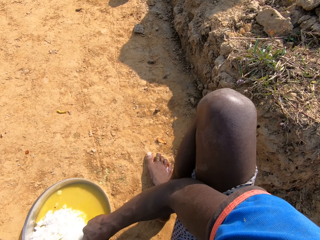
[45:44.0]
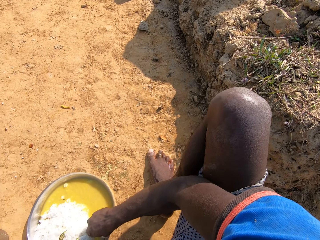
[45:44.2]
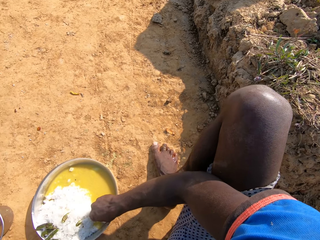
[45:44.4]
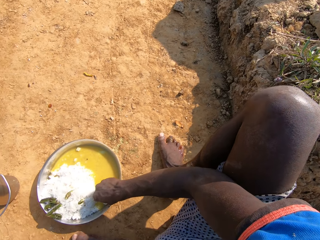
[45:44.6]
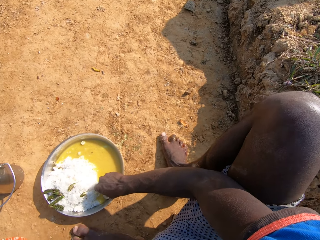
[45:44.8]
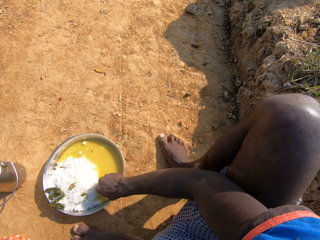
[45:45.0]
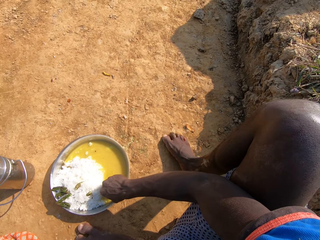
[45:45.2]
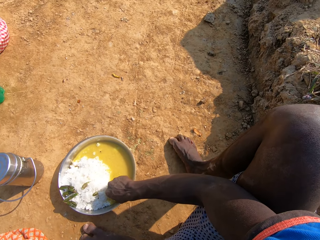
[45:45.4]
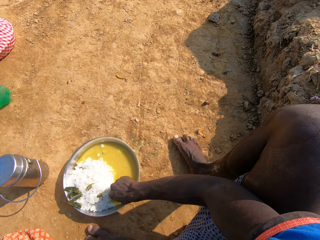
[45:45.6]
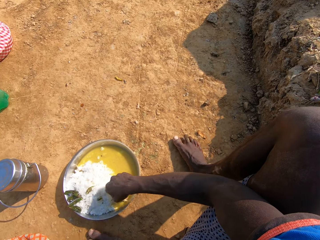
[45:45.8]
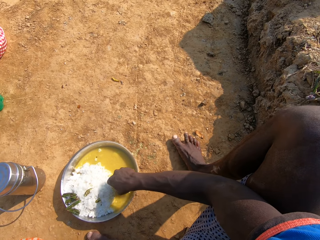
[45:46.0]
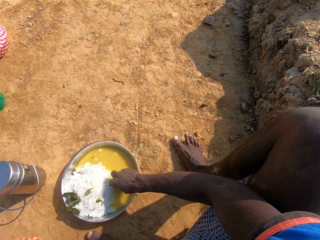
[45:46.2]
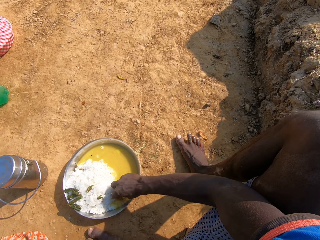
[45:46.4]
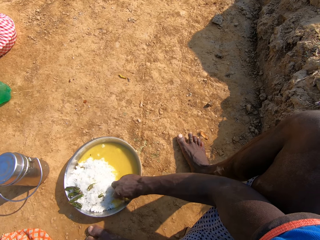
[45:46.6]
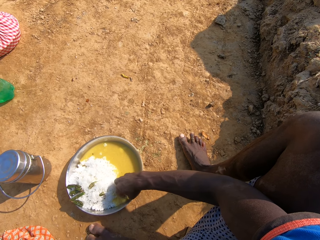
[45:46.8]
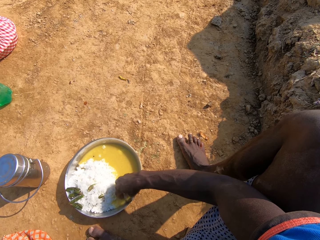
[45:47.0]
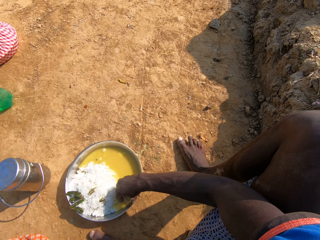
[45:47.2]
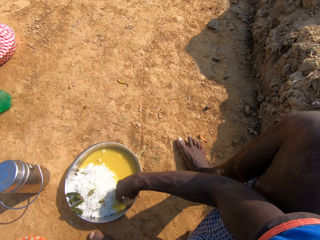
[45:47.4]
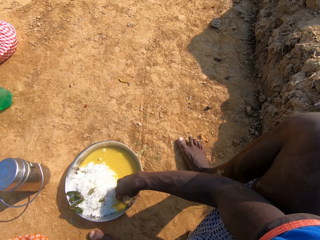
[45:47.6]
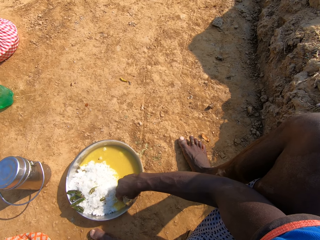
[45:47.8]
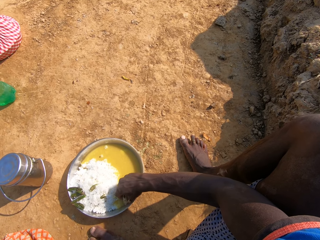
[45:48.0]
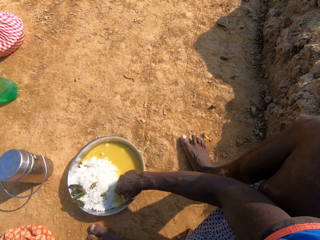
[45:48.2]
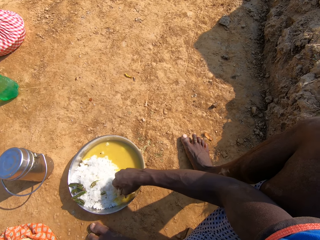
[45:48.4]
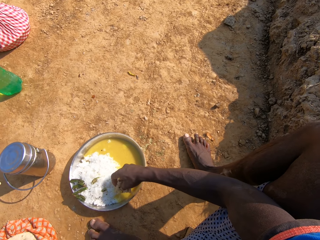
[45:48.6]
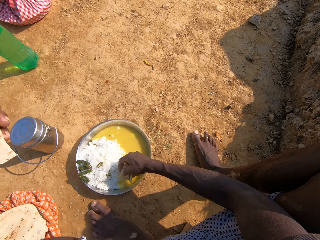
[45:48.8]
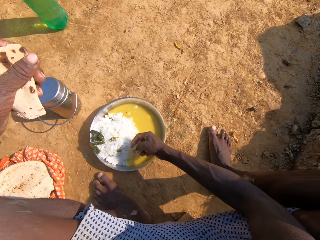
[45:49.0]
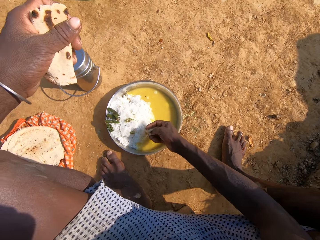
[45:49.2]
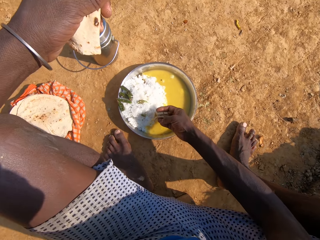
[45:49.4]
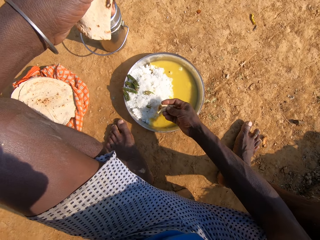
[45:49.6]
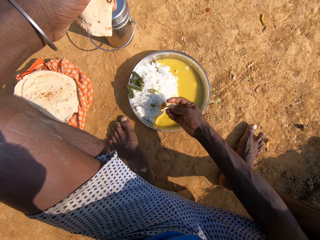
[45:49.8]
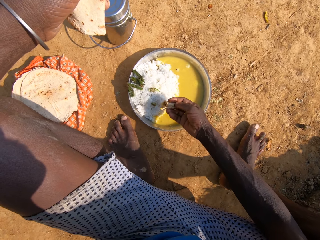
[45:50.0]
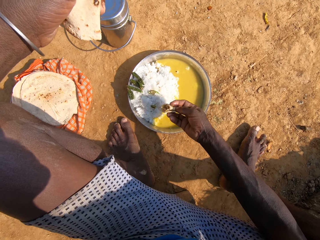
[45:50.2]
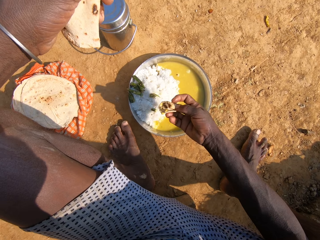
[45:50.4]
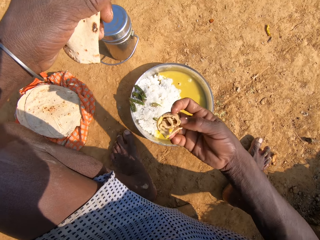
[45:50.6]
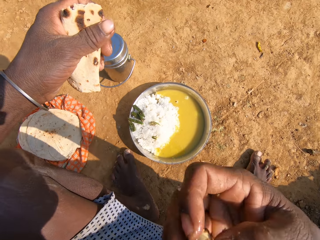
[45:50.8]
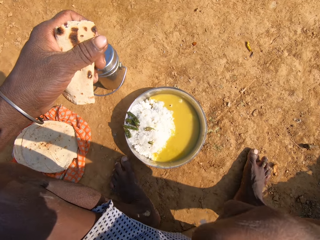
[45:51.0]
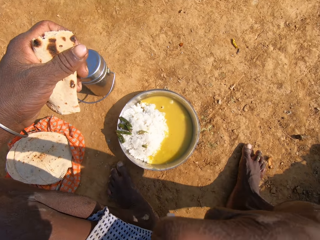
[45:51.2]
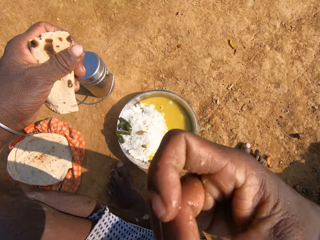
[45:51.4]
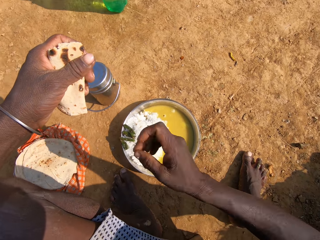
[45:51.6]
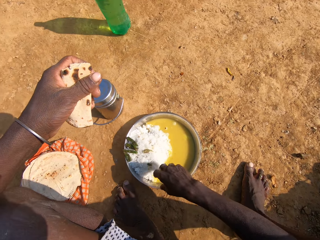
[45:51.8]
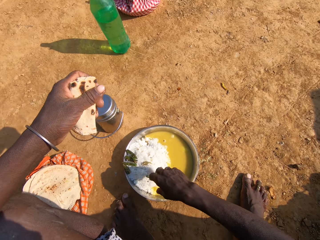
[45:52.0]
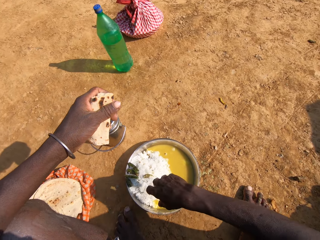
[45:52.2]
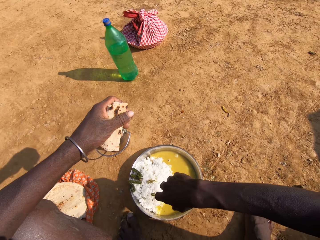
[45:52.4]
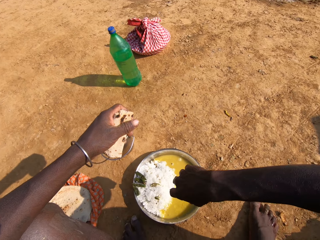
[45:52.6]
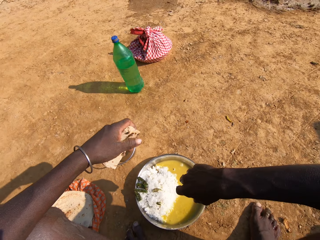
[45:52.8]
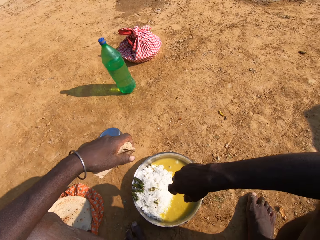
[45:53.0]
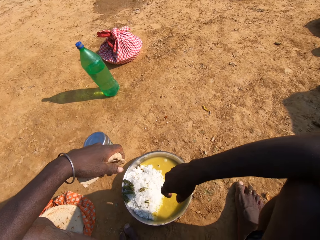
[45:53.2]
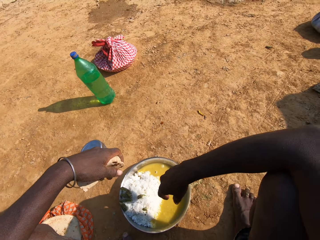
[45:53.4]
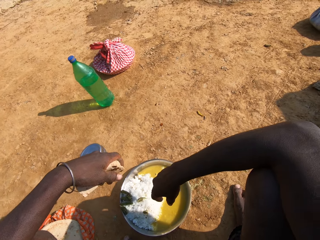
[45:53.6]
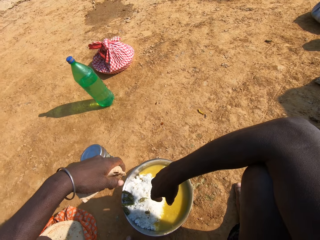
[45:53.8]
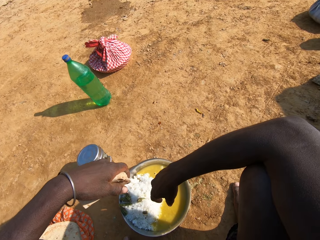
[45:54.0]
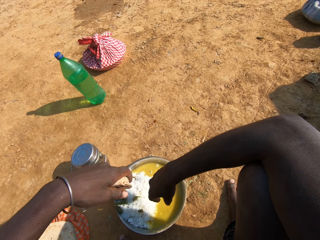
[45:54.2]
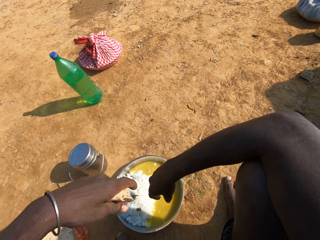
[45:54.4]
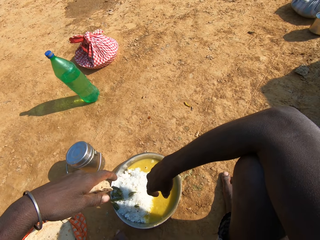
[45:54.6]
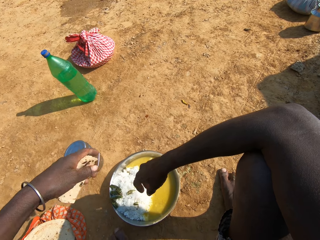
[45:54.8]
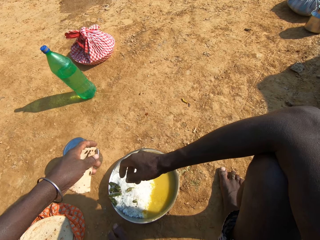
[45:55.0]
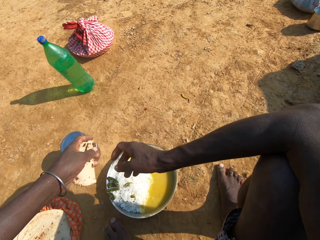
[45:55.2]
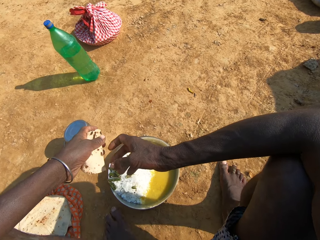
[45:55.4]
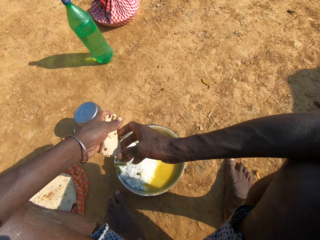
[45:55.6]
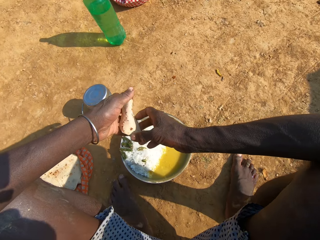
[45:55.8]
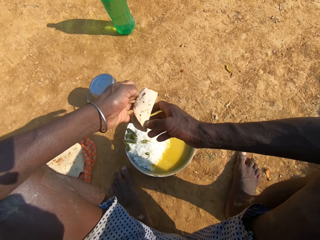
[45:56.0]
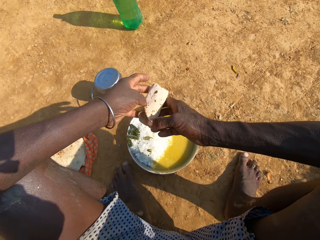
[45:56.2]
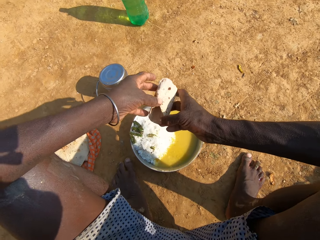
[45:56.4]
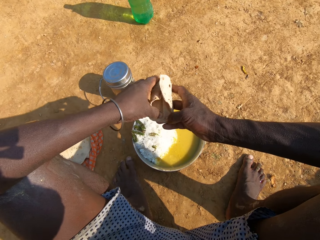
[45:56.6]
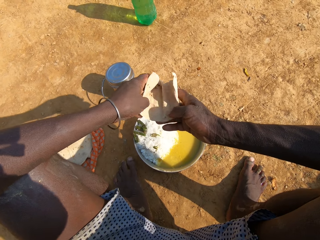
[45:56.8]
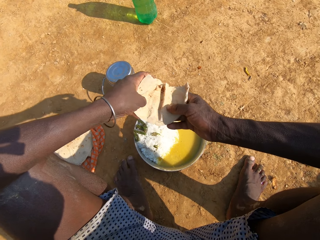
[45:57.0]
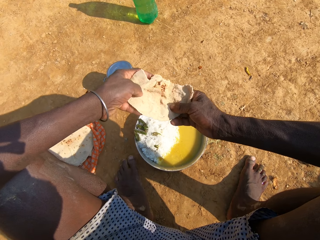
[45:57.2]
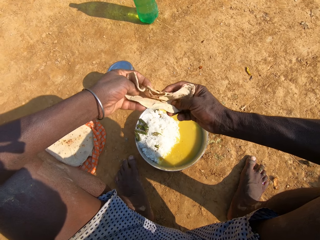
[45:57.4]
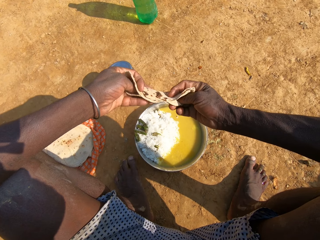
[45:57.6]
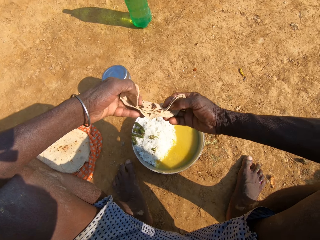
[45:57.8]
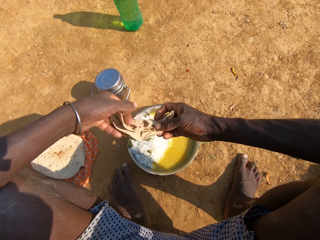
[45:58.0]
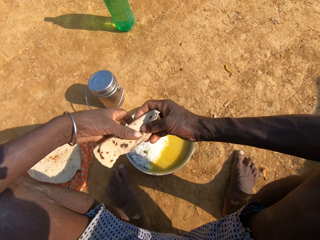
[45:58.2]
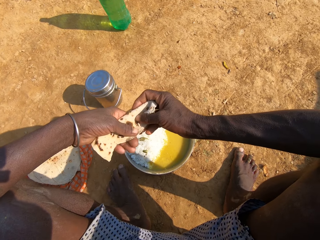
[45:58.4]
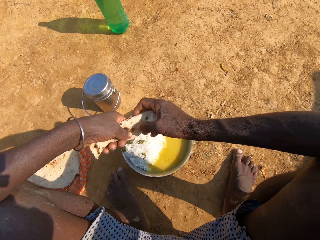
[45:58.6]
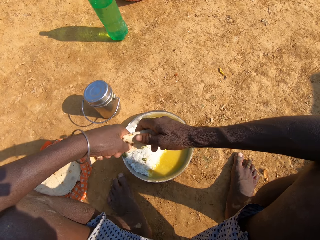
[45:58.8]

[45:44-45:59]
The camera wearer looks around. They converse with a person. They eat the food. They eat roti. They look around. They move hands and talk. They fold the roti in hand. They eat the food.

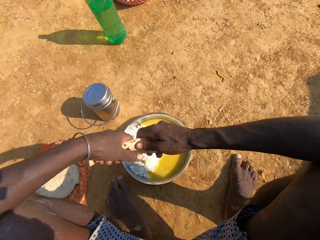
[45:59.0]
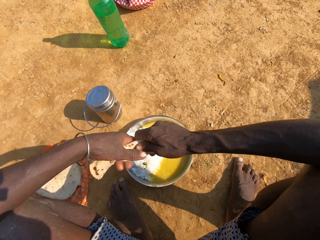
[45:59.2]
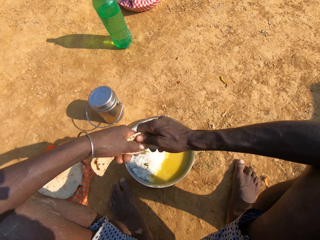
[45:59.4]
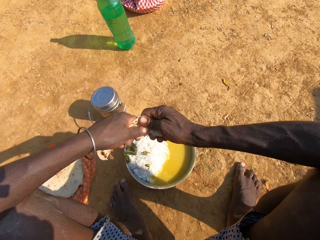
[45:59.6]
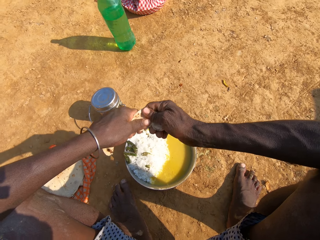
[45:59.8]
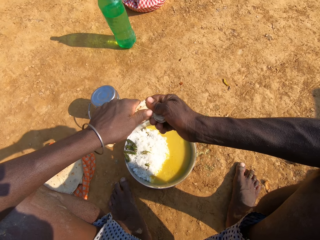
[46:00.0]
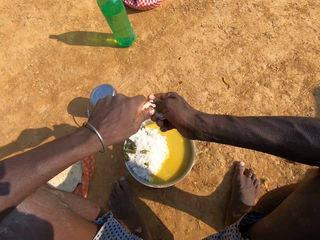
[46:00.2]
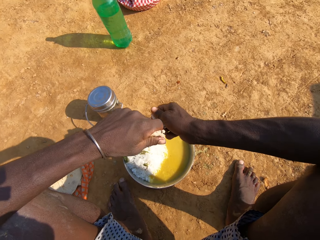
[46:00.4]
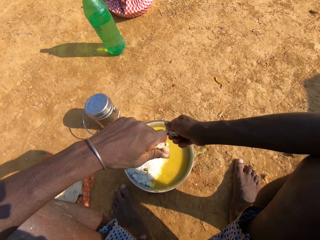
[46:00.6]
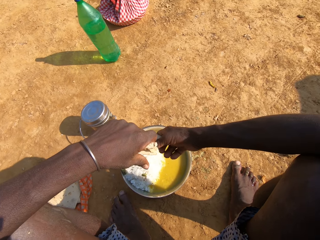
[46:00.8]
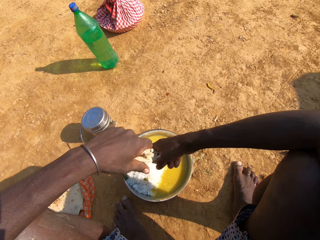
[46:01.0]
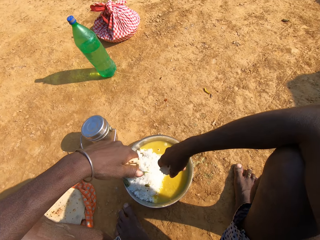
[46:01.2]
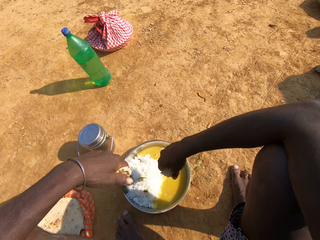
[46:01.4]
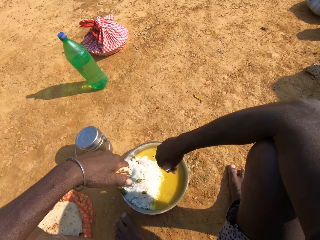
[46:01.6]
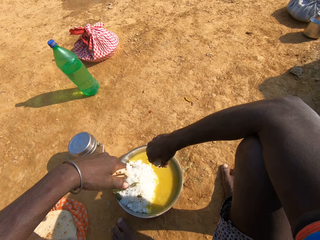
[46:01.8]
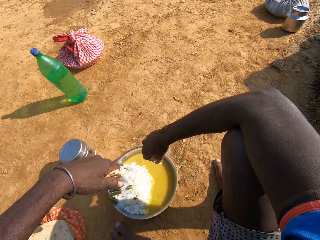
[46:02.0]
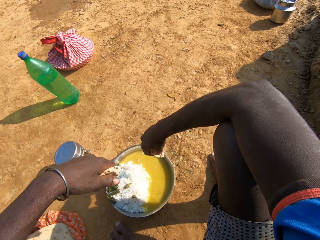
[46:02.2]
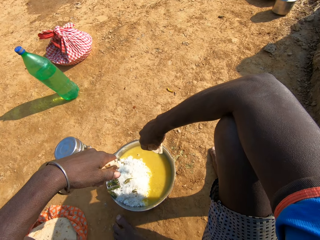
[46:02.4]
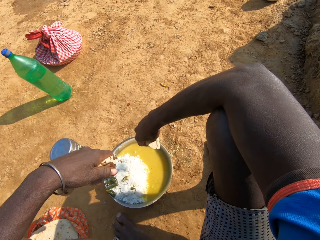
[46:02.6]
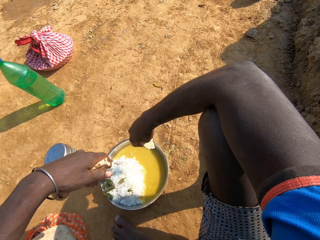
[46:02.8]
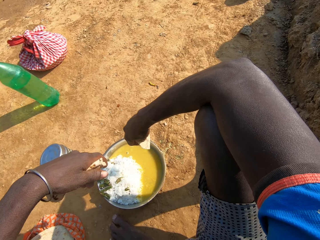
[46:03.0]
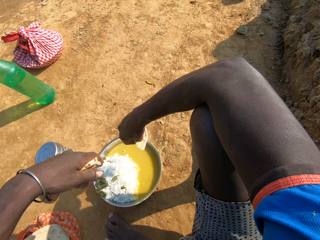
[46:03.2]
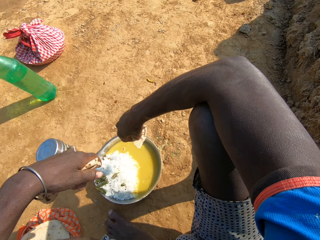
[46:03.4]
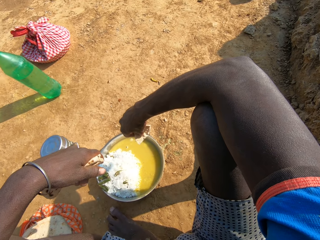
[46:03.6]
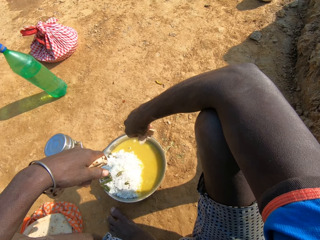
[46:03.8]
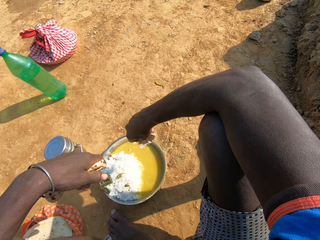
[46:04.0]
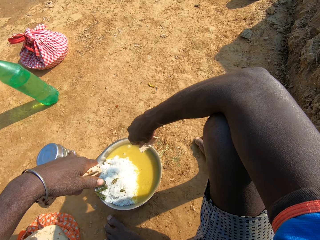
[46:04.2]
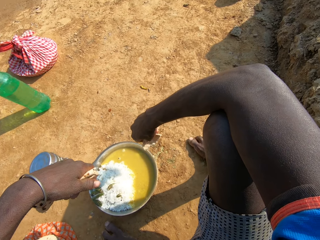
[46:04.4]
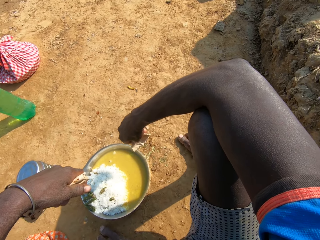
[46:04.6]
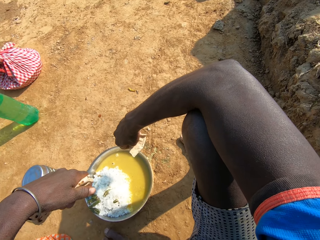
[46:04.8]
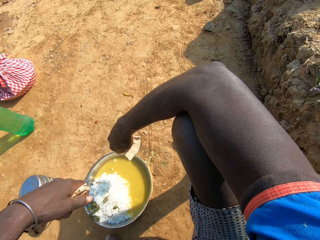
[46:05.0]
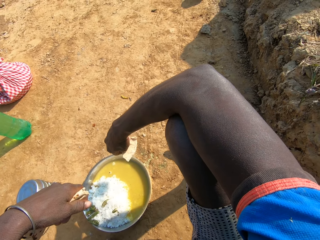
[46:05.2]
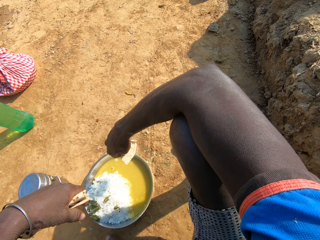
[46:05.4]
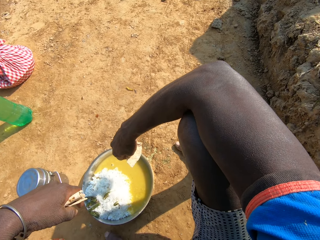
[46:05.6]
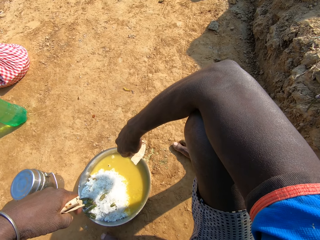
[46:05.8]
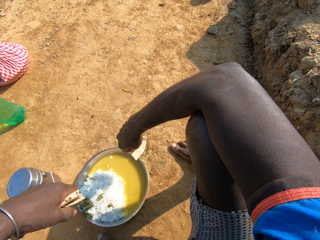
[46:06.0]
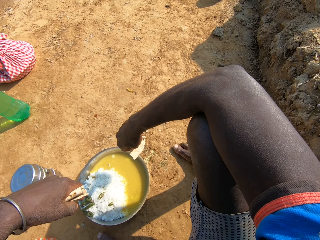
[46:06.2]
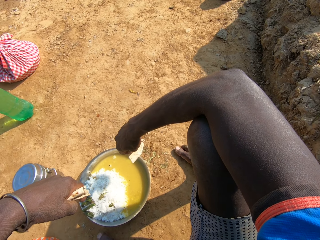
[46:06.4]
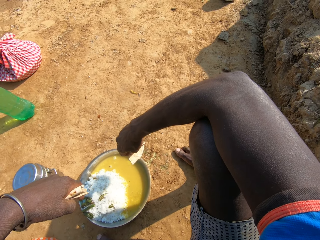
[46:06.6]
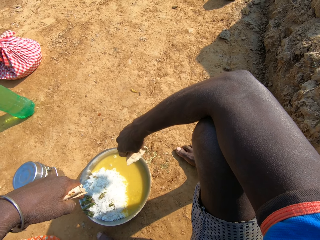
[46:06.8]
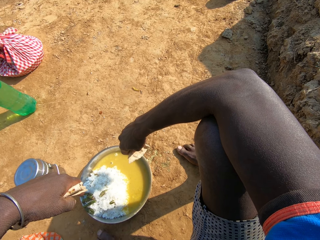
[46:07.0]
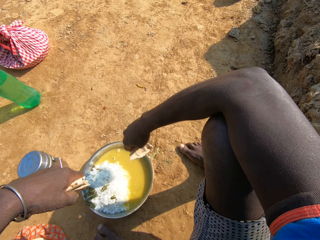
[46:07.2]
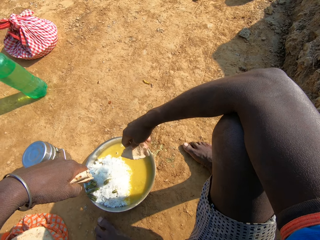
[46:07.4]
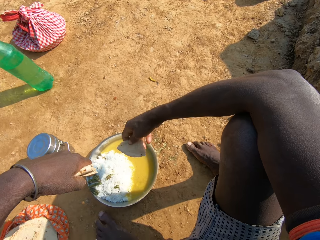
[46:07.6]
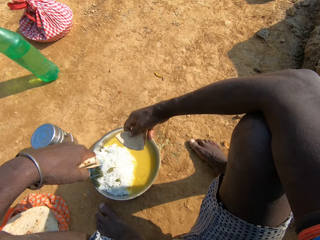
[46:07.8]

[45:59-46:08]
The camera wearer cuts roti. They converse with a person. They hold food.
